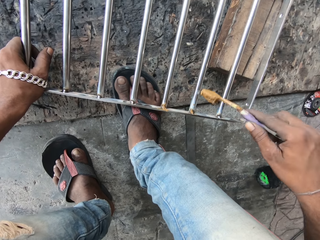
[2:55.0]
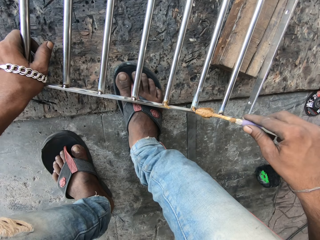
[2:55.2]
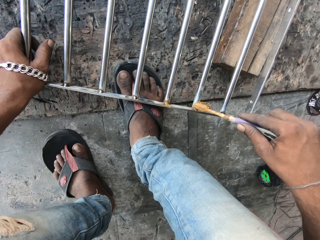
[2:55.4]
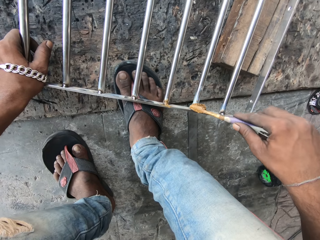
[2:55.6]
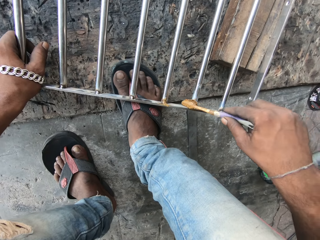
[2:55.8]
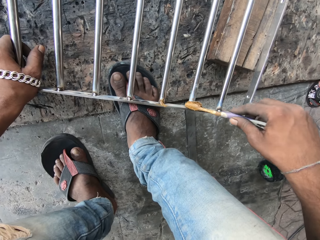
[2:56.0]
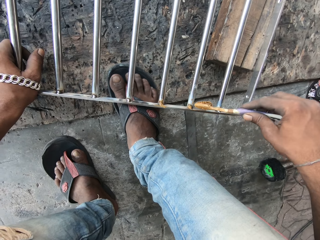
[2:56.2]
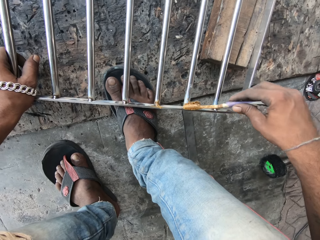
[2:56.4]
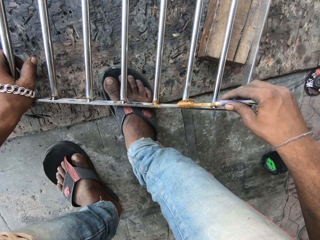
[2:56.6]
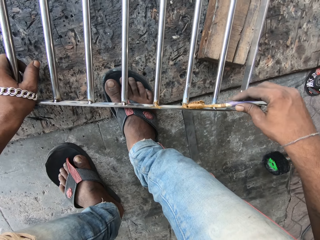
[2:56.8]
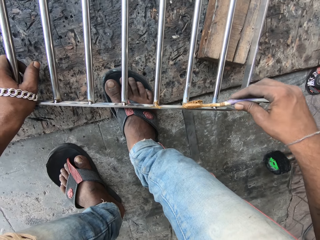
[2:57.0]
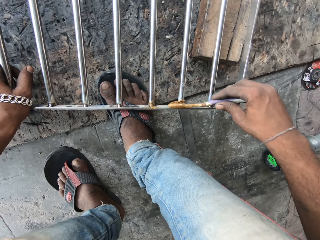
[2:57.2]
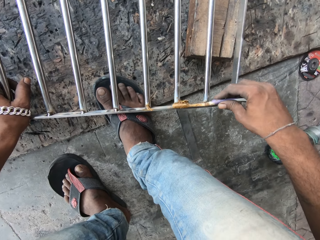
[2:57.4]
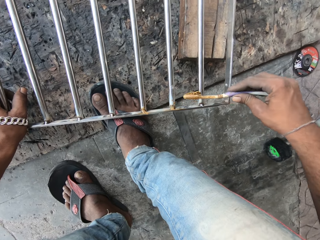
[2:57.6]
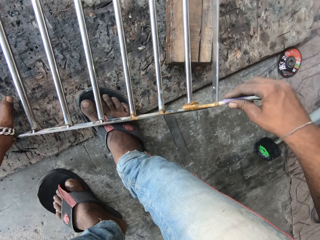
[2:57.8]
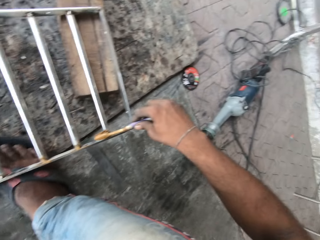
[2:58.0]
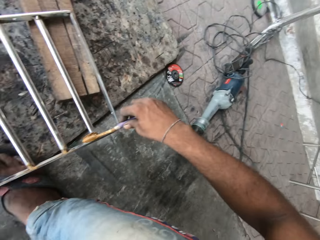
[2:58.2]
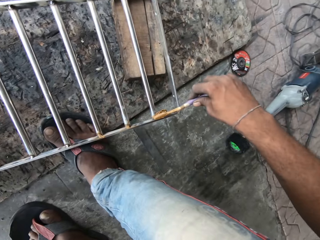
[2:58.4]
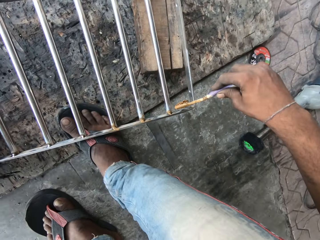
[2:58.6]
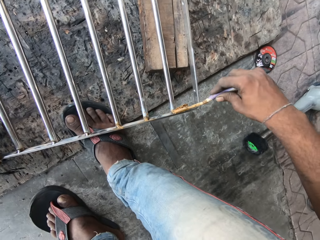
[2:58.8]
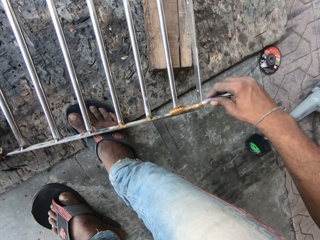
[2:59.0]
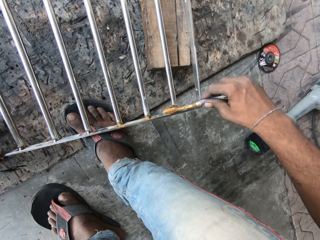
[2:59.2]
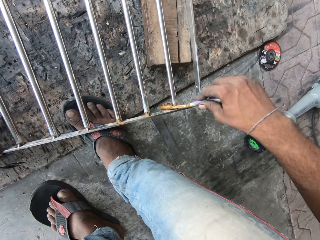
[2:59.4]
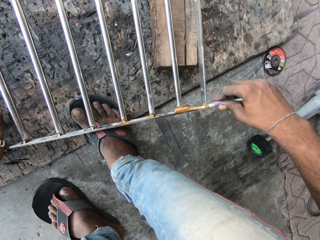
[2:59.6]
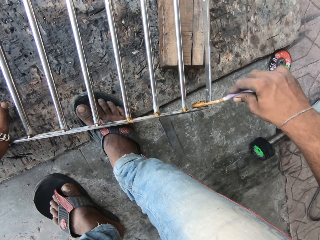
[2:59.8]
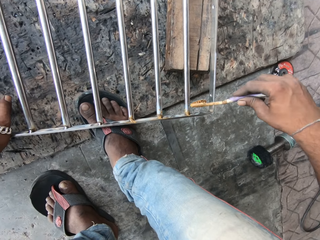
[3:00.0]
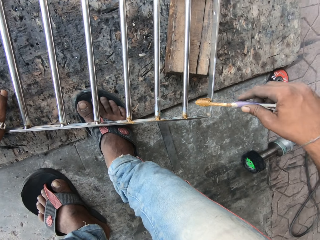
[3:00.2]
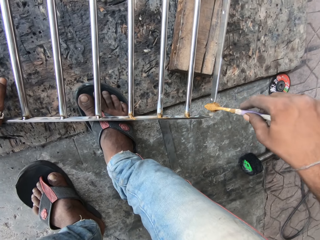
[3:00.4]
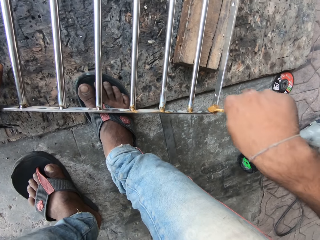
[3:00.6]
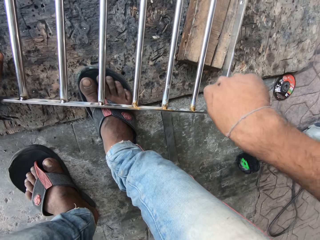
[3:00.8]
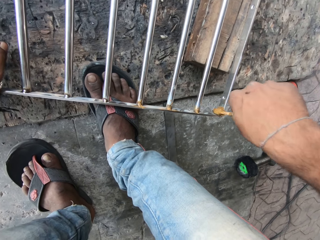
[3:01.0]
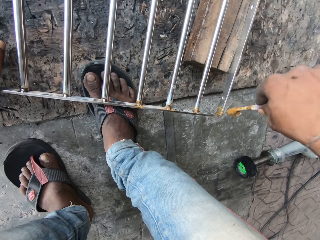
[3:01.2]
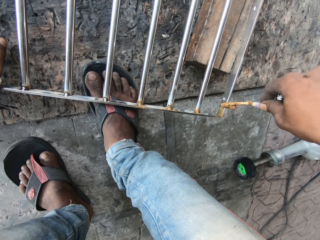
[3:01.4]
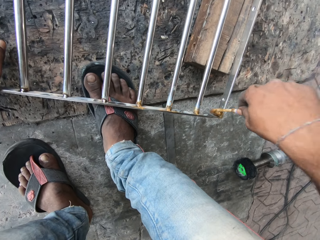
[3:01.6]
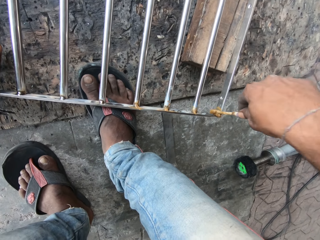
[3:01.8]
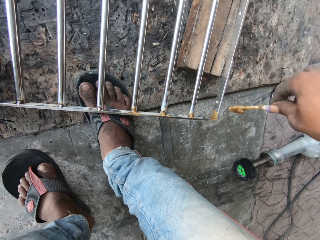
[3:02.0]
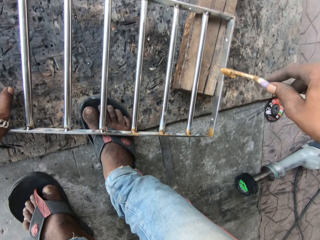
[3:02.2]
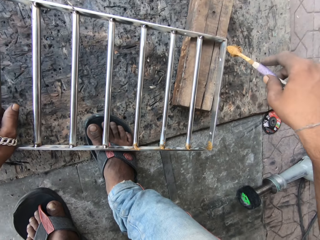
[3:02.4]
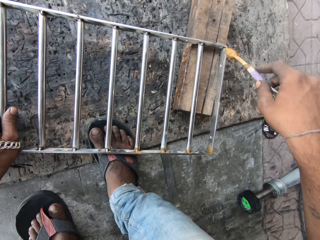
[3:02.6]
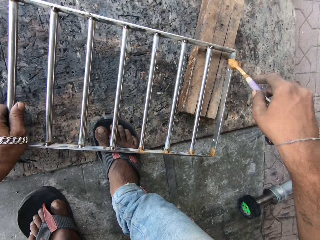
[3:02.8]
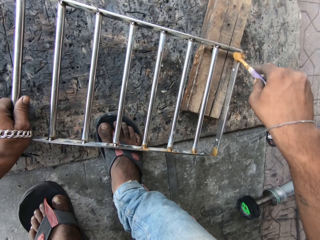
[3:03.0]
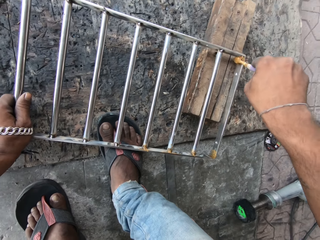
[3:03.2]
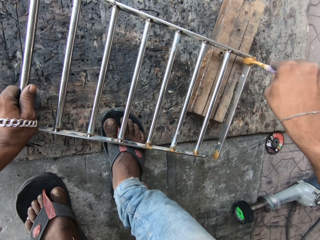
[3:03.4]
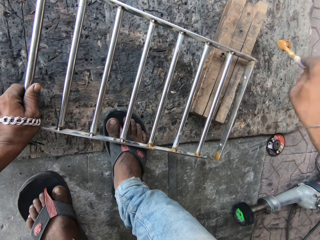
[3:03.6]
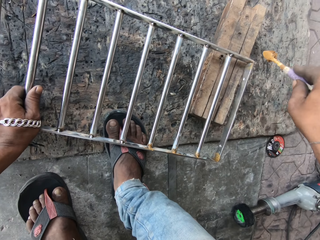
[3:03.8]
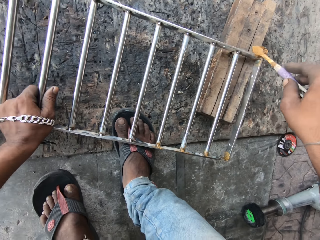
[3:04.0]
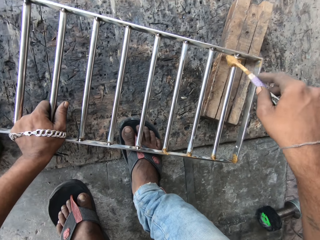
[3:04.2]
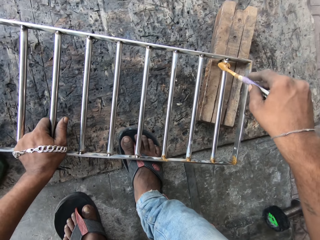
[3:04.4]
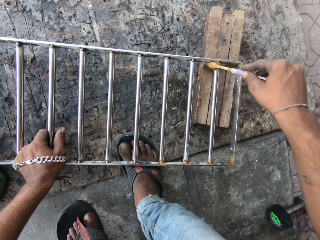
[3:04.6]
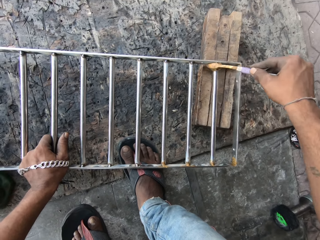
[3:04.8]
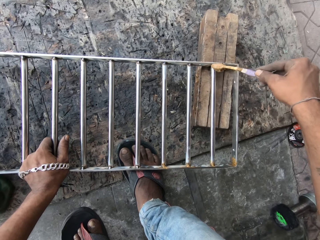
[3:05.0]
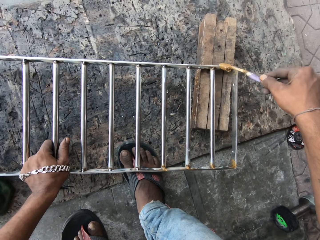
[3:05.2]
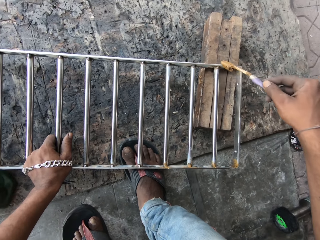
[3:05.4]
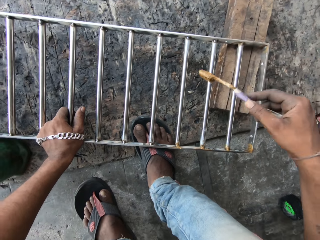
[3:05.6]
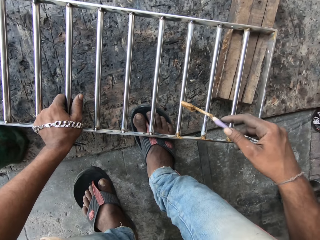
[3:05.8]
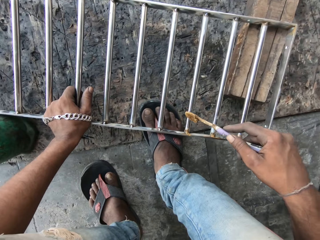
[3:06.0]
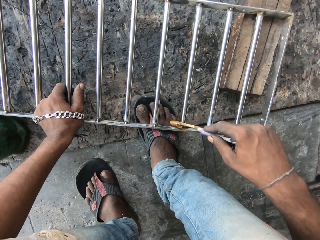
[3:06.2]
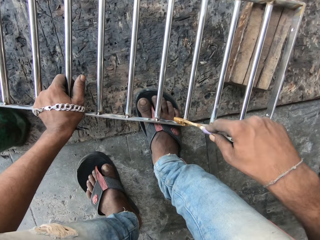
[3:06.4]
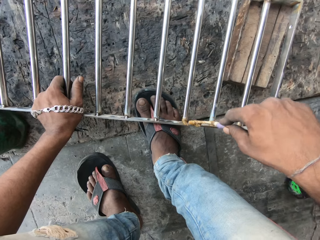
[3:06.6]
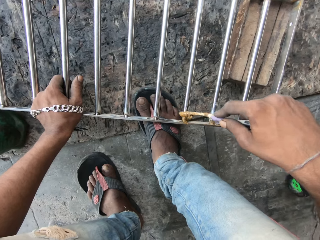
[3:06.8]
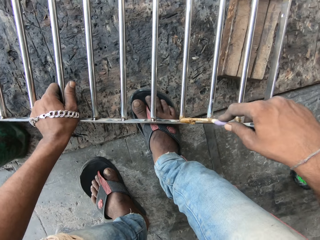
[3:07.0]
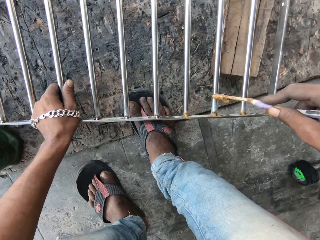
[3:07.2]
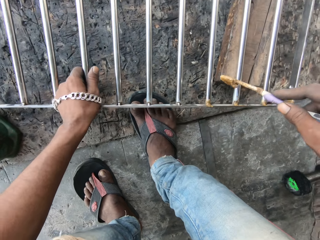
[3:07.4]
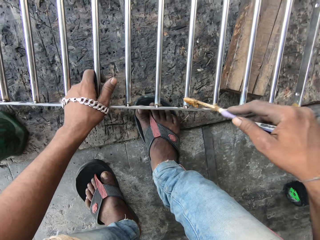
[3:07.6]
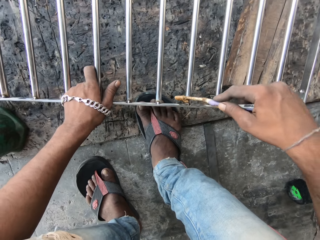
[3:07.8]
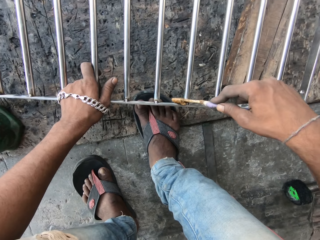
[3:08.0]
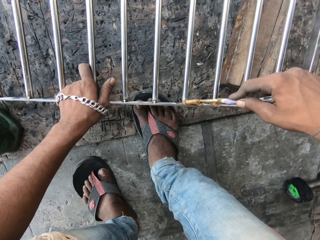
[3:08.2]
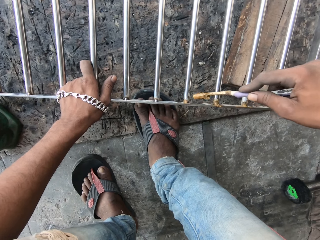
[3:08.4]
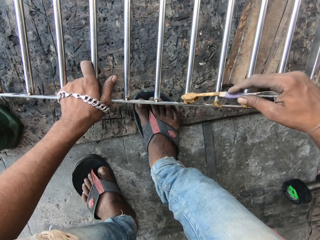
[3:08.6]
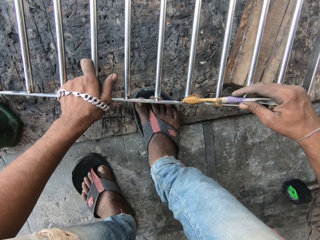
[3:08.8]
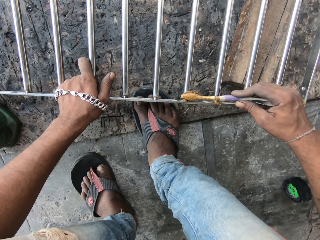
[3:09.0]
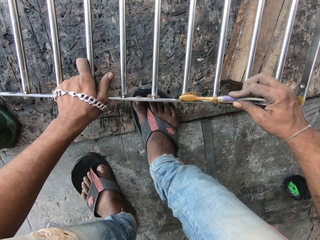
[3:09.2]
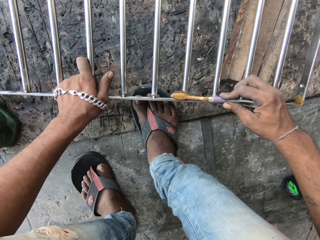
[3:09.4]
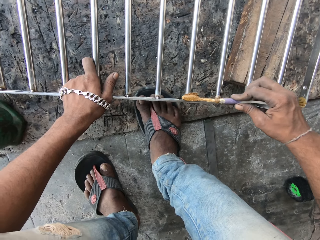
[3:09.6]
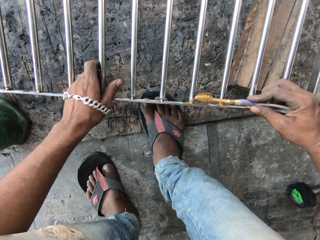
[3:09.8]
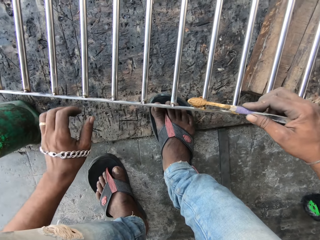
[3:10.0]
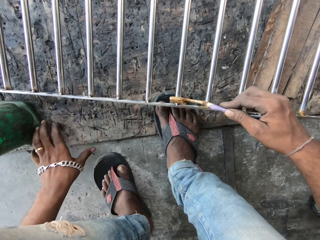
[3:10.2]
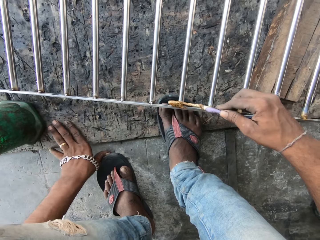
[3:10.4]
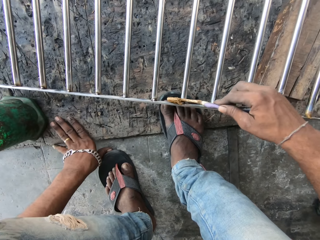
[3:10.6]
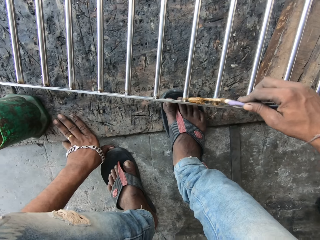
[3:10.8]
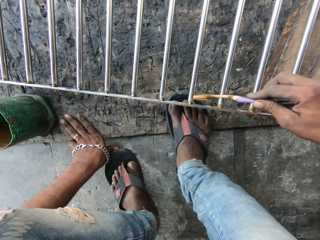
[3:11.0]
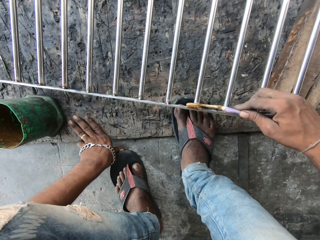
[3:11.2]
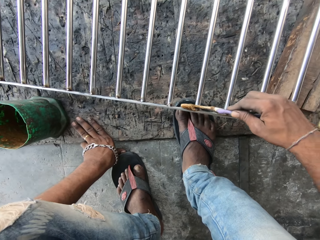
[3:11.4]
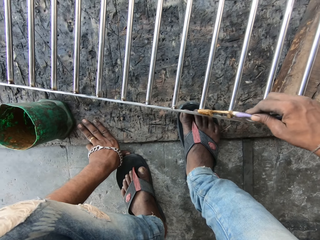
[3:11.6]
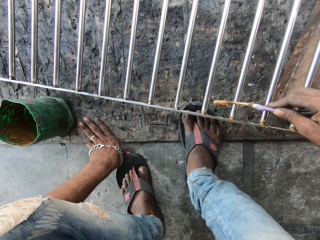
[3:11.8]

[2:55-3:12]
The camera wearer applies flux from the toothbrush on the metallic baluster with his right hand repeatedly. He moves the metallic baluster on the floor with his left hand. He applies flux from the toothbrush on the metallic baluster with his right hand. He removes his left hand from the metallic baluster. He applies flux from the toothbrush on the metallic baluster with his right hand.

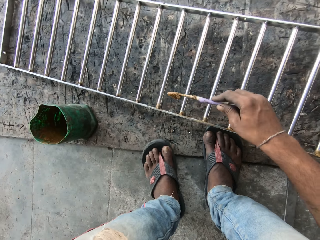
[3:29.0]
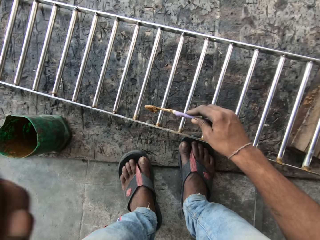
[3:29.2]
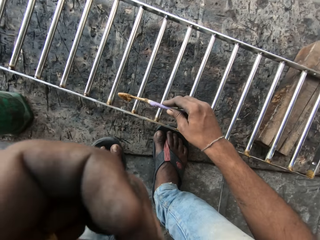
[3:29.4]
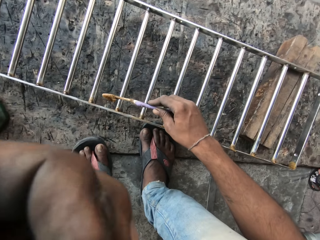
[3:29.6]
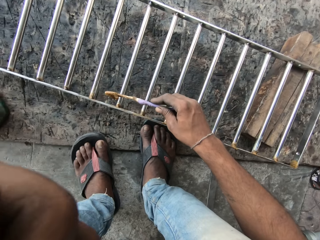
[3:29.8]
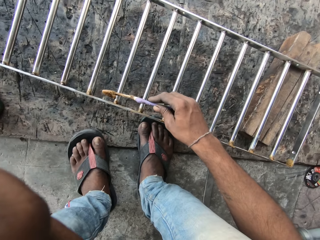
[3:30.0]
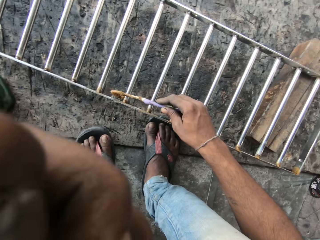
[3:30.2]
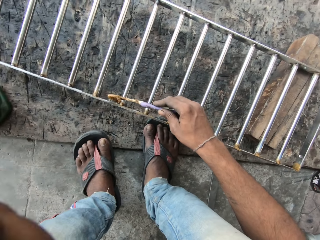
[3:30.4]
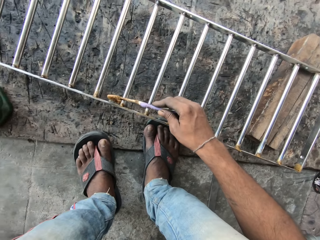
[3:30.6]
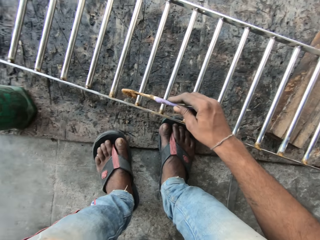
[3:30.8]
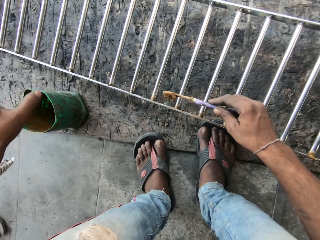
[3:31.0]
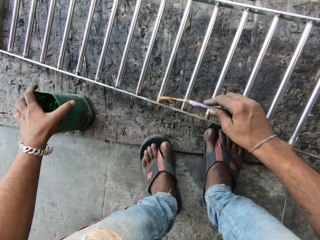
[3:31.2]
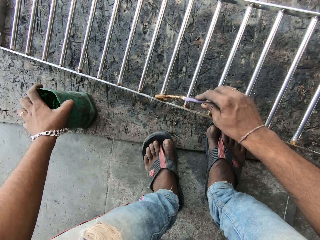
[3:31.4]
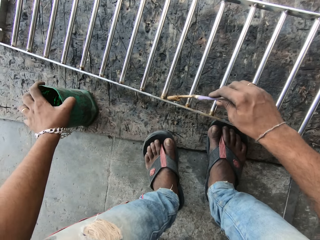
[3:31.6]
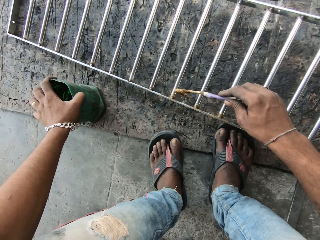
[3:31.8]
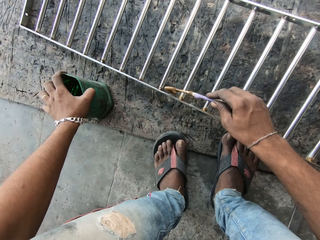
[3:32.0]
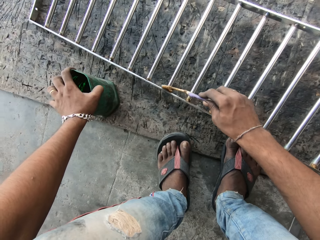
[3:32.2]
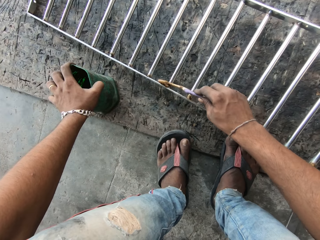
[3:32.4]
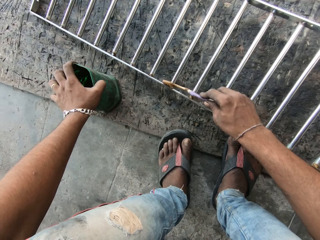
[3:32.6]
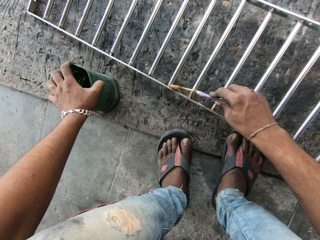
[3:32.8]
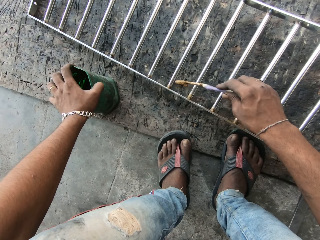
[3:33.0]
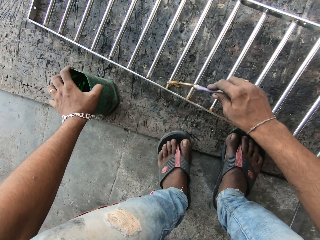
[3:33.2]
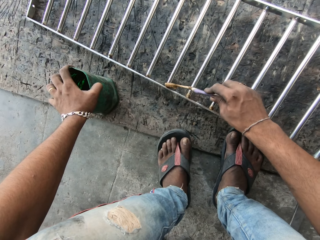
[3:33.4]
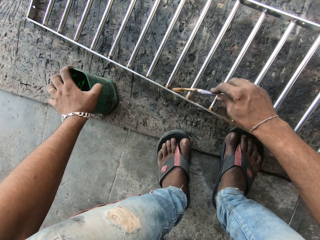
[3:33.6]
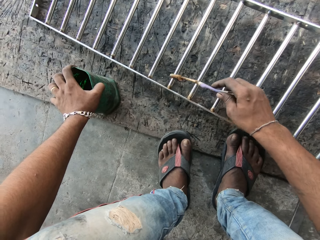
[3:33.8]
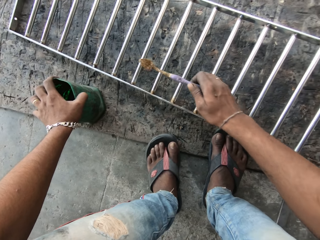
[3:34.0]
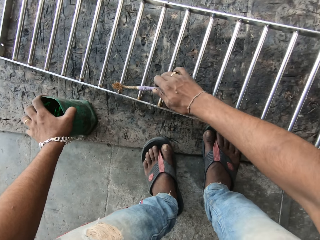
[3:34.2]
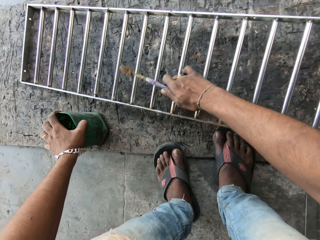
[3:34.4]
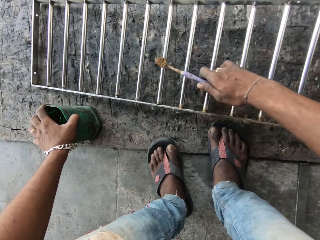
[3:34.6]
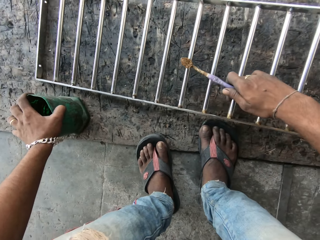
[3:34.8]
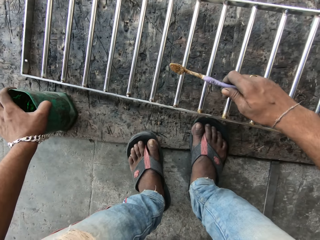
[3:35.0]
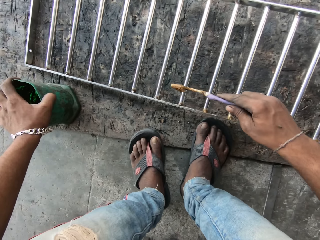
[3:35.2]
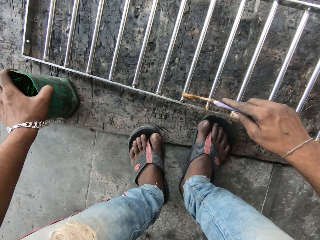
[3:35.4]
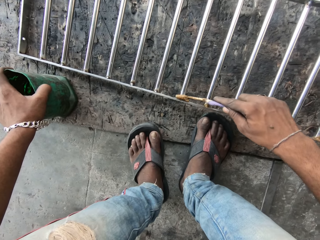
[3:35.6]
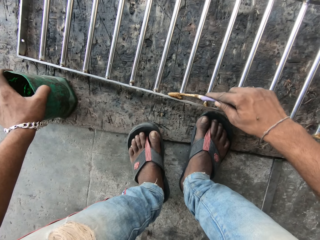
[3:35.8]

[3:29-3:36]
The camera wearer moves the hand. He puts his left hand on the container of flux. He applies flux from the toothbrush on the metallic baluster with his right hand. He moves the metallic baluster on the floor with his right hand. He paints the metal.
